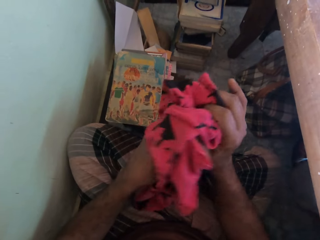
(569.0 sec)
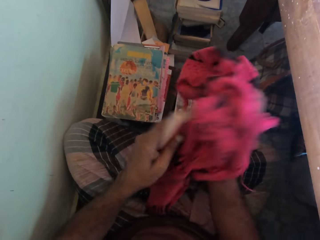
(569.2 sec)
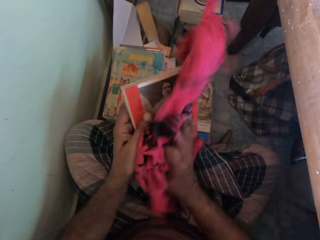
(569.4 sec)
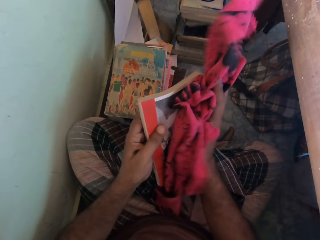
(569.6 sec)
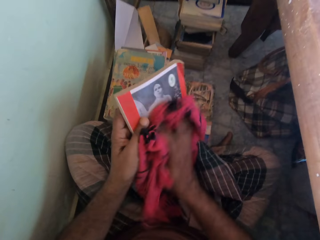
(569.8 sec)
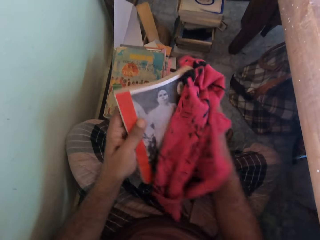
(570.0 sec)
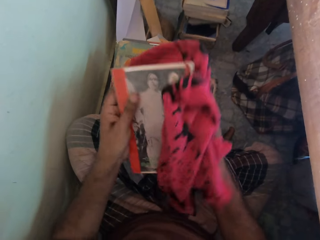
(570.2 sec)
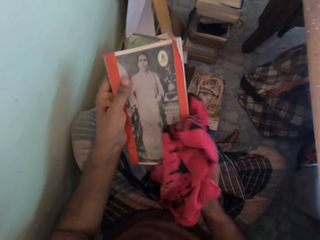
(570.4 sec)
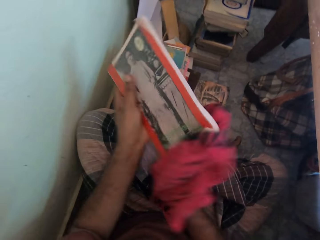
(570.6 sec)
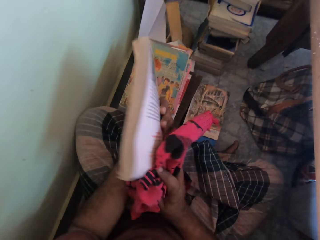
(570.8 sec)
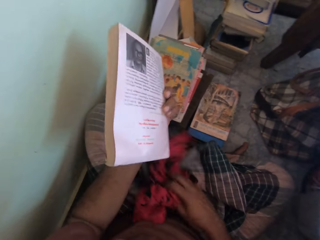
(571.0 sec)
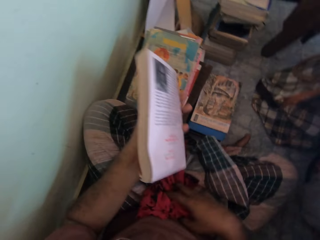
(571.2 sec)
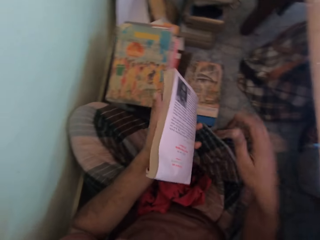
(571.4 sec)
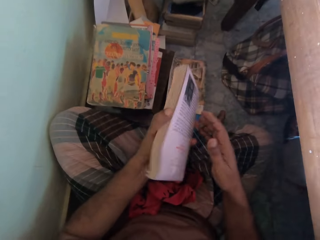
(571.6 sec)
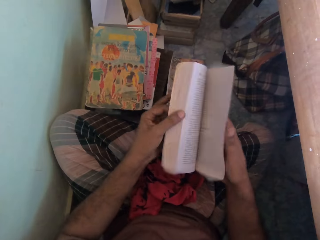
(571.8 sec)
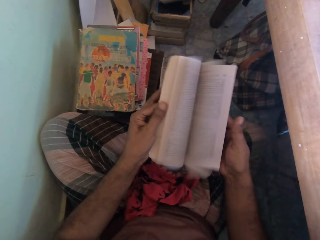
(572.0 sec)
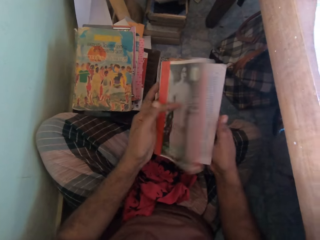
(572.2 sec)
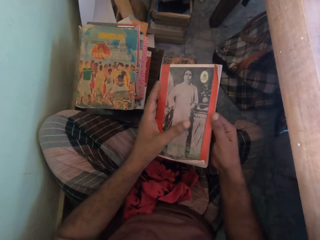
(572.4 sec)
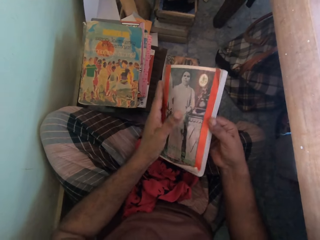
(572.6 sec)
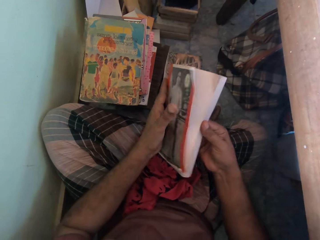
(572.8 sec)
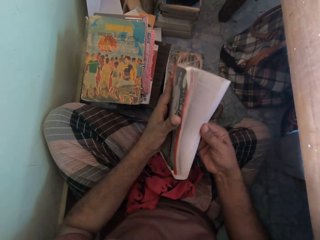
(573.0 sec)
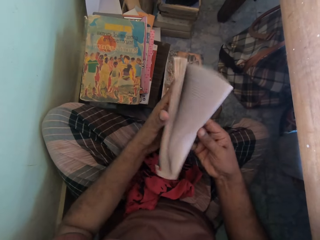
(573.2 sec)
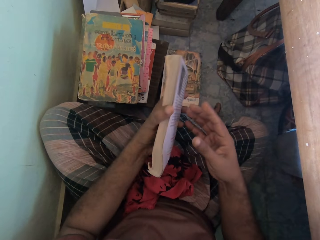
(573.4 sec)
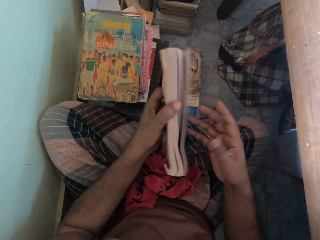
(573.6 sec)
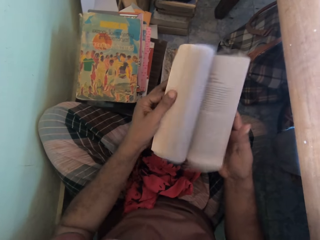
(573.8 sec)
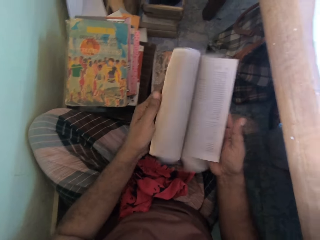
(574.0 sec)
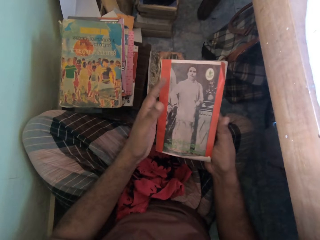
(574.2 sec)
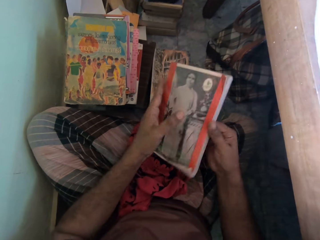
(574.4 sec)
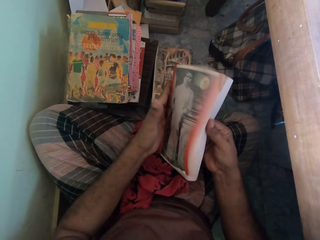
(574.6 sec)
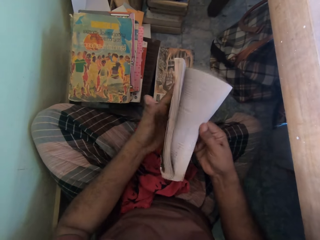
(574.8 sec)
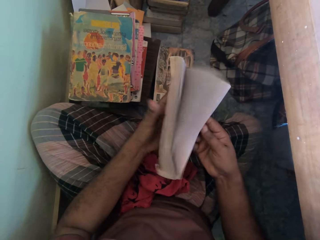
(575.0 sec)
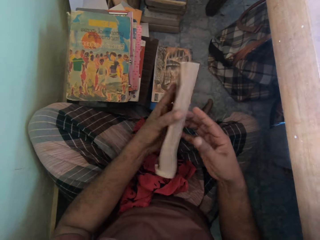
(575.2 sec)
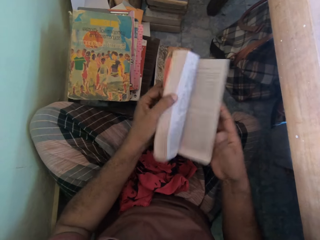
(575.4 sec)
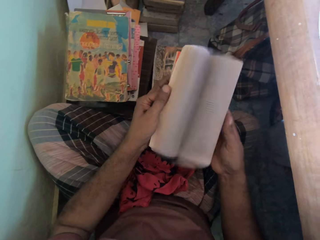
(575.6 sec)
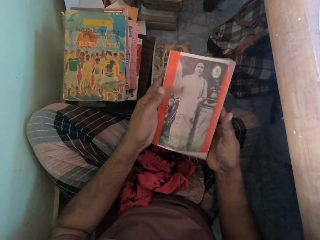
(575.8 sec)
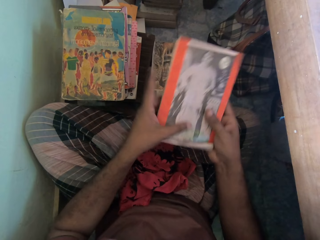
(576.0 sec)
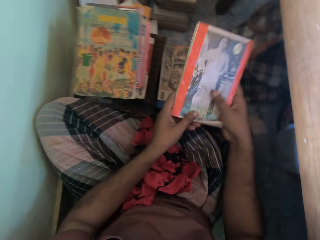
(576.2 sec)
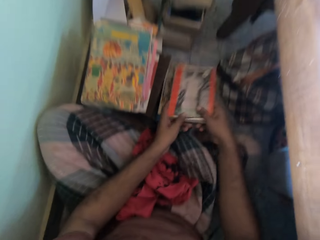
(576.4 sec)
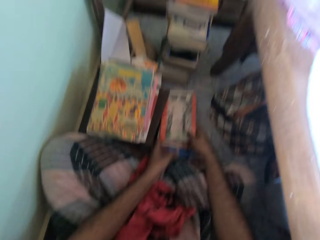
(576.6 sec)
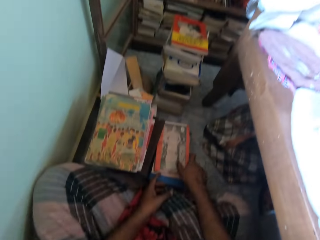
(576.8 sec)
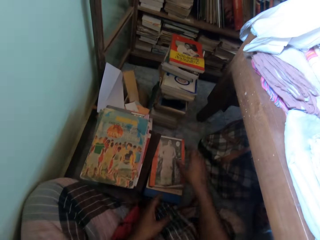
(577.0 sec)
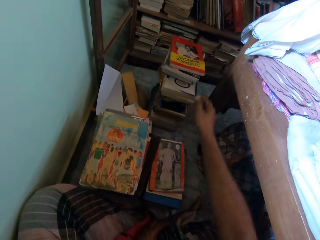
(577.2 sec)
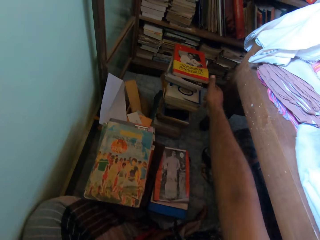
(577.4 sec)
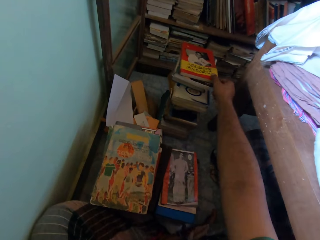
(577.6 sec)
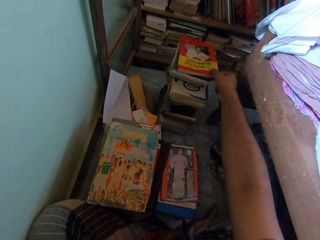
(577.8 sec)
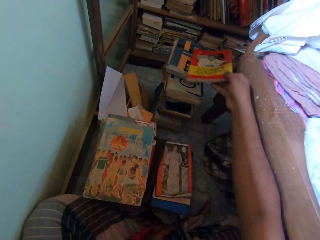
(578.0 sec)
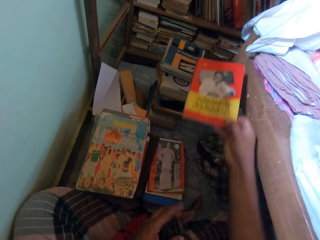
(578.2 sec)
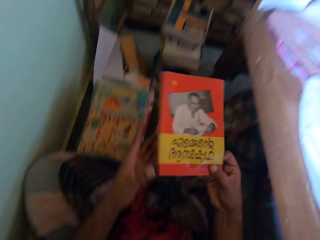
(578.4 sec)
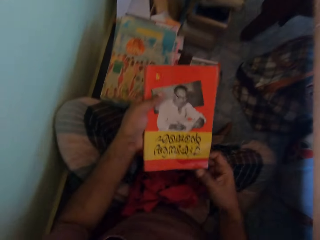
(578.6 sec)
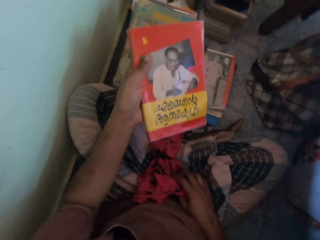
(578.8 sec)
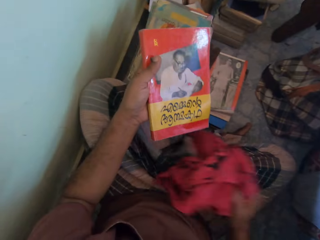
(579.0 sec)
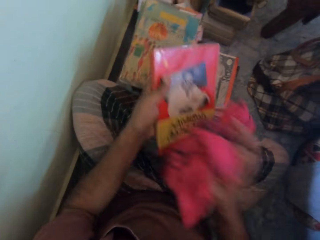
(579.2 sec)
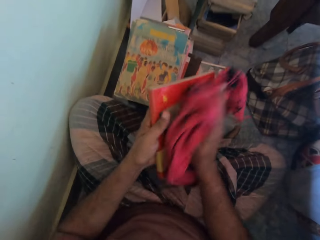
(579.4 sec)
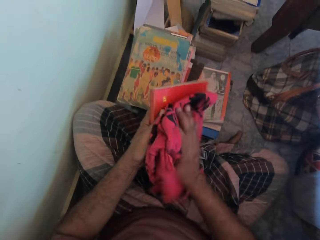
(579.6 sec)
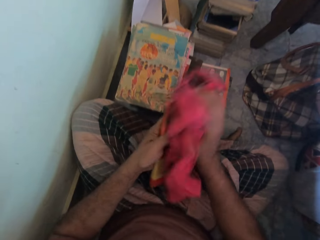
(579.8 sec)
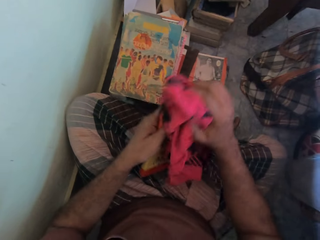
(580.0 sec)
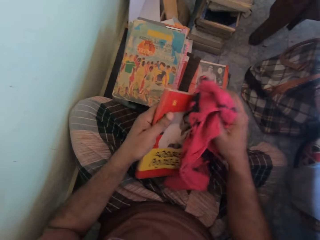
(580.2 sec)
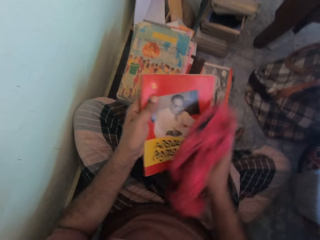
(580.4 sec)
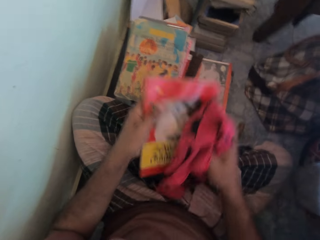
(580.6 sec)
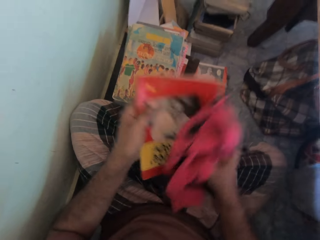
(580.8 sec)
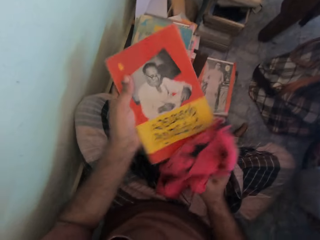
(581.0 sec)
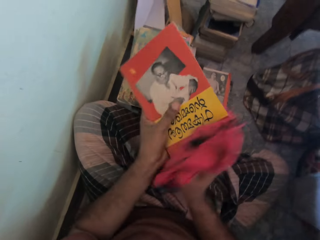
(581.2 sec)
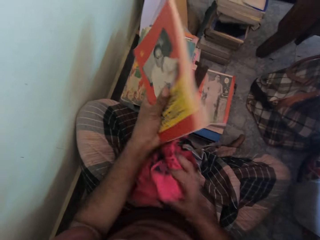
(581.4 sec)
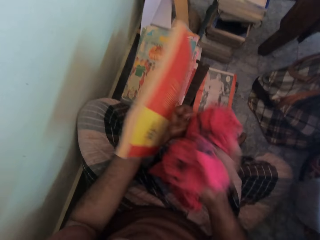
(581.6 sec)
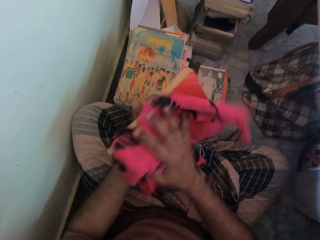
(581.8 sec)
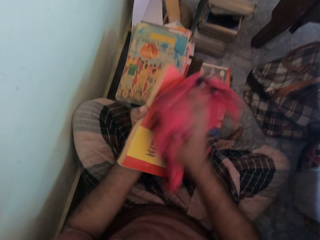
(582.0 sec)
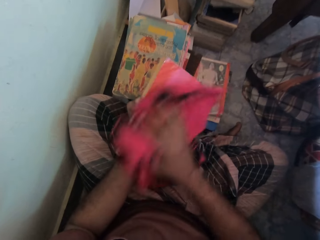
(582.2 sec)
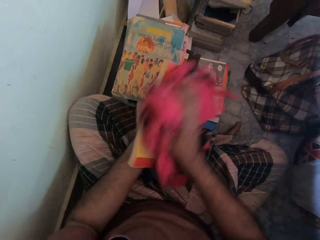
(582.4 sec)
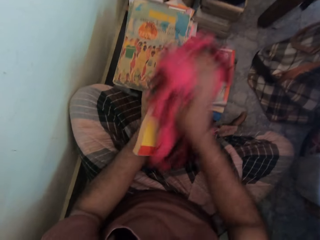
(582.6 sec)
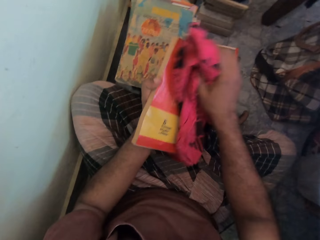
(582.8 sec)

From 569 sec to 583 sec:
The camera wearer cleans the book in his left hand with the cloth in his right hand. He drops the cloth on his wrapper with his right hand. He flips the pages of the book with his hands. He removes his left hand from the book. He drops the book on the pile of books with his right hand. He picks a book from the pile of books with his right hand. He passes the book from his right hand to his left hand. He holds the book. He picks the cloth from his wrapper with his right hand. He cleans the book in his left hand with the cloth in his right hand.

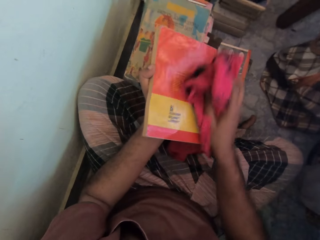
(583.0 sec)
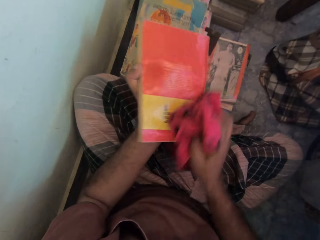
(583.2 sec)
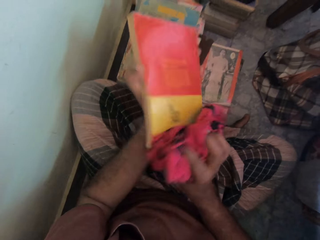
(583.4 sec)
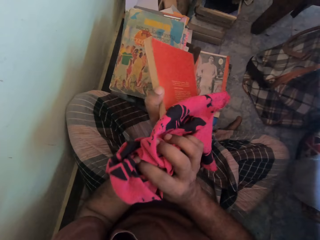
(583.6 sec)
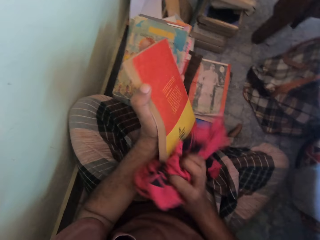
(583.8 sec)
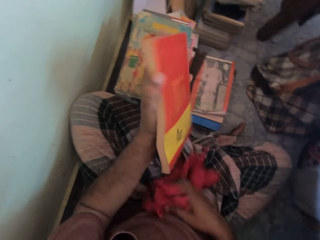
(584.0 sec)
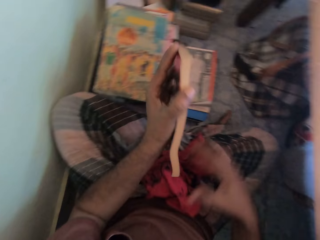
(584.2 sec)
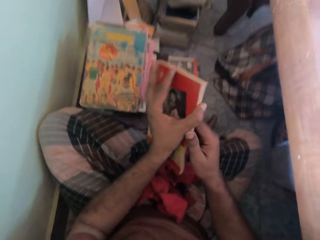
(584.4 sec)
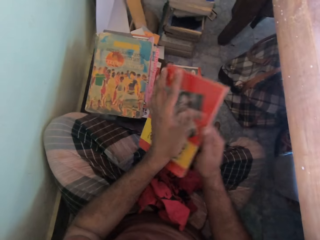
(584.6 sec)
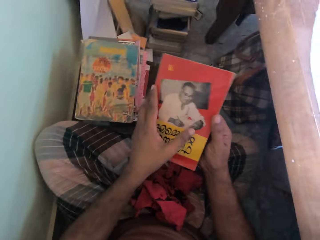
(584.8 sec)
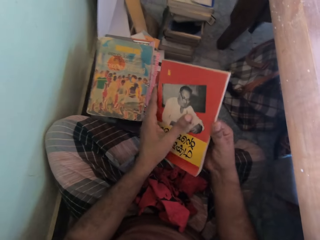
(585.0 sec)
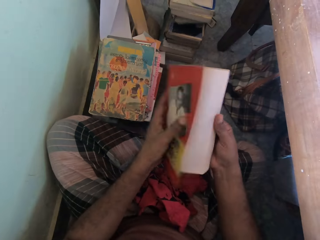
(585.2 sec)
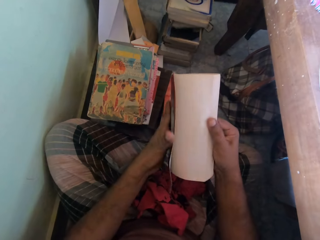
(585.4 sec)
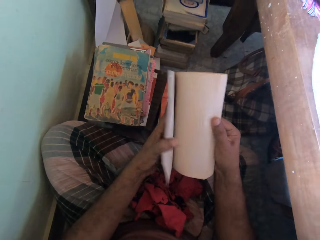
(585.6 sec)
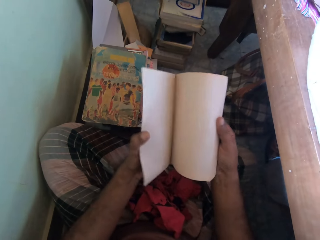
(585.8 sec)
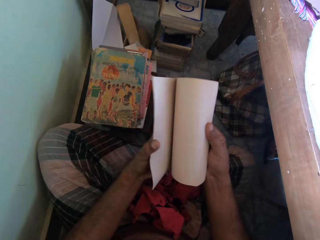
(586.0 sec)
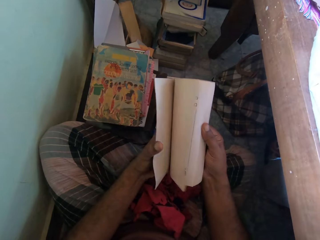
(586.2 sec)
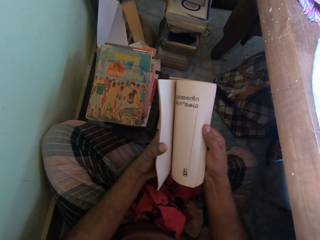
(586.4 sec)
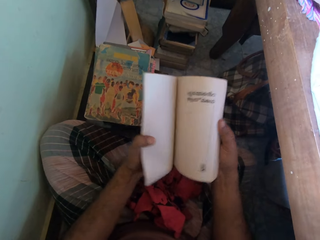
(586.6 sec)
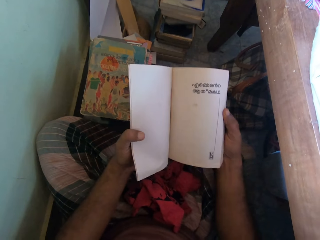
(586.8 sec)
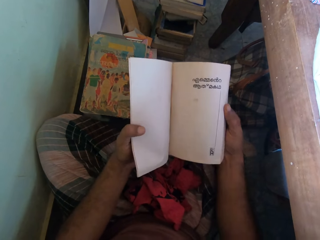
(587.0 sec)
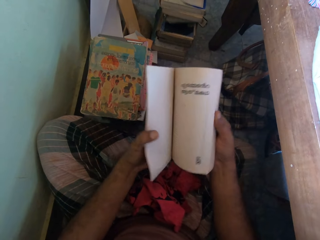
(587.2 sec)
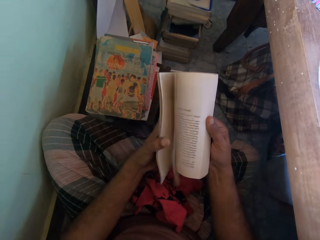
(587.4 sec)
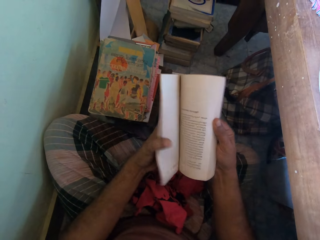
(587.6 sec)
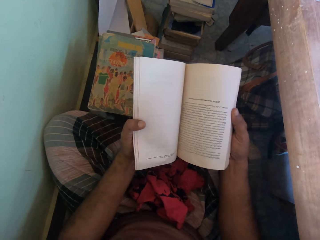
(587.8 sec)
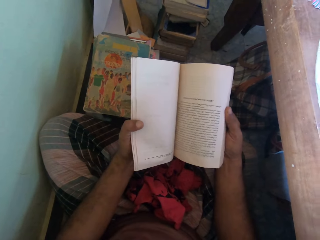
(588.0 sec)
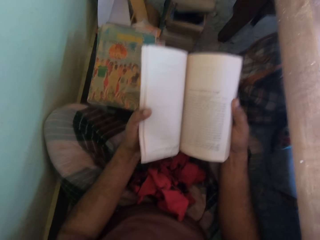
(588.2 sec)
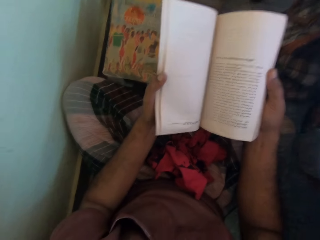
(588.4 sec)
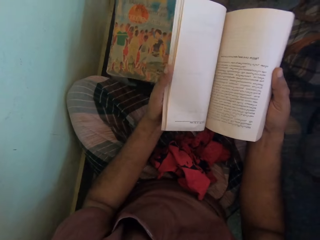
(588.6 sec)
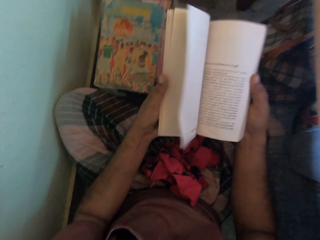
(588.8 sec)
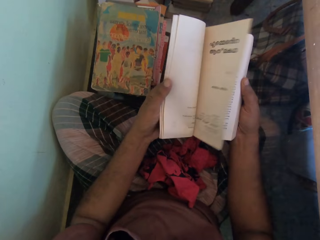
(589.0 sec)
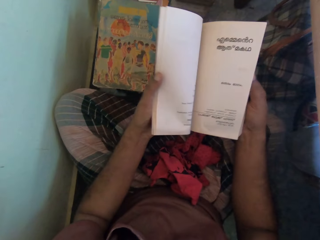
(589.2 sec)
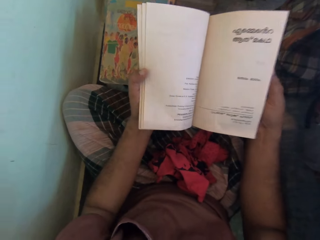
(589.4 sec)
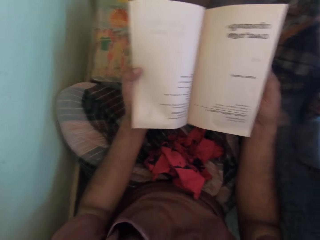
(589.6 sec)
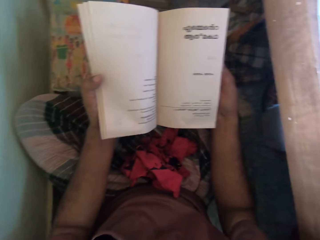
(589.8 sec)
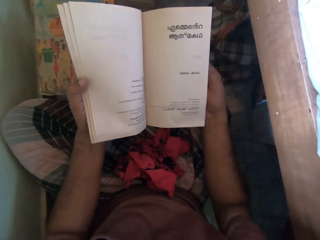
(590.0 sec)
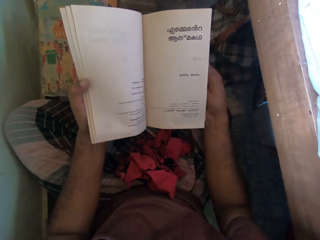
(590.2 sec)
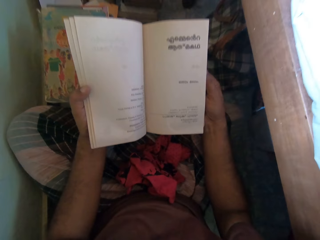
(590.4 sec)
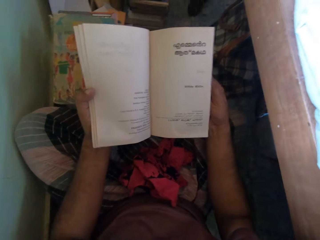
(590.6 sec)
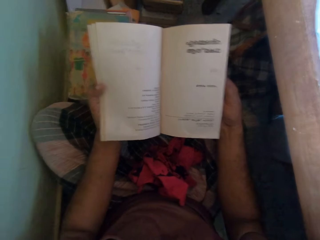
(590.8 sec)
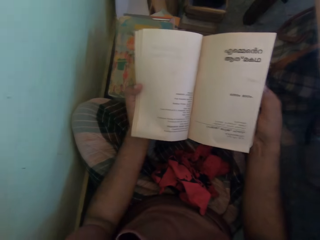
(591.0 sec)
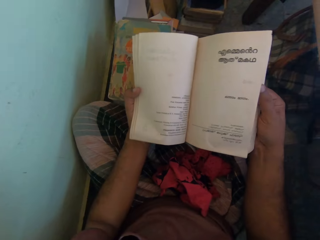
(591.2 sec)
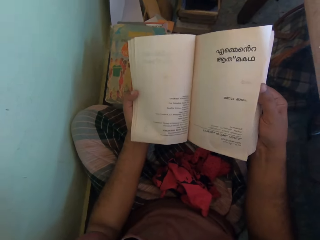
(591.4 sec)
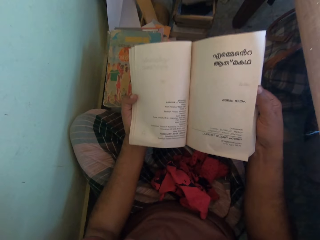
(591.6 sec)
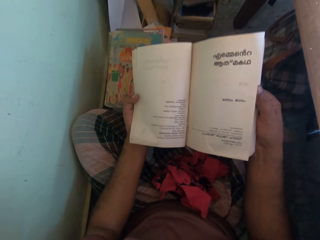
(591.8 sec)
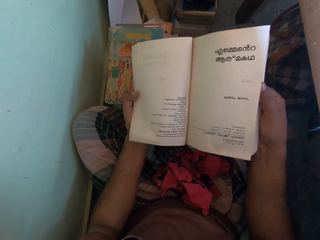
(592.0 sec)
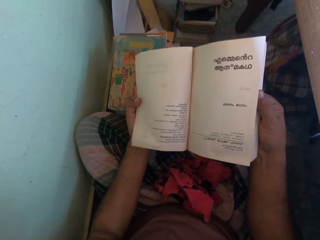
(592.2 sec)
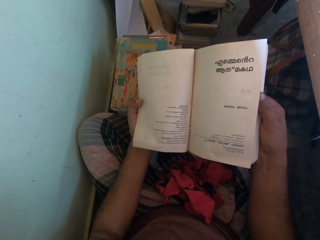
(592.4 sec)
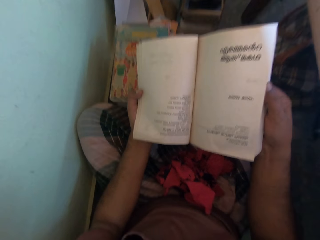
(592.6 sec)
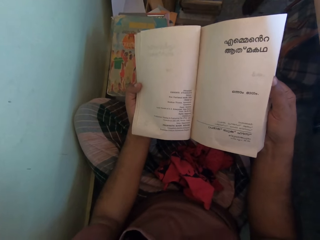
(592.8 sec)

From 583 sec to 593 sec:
The camera wearer drops the cloth on his wrapper with his right hand. He holds the book. He opens pages of the book with his hands. He opens a book page. He opens a book page again.
